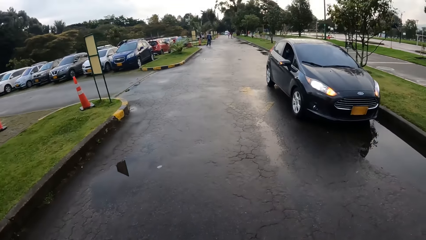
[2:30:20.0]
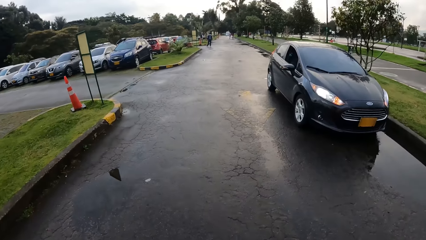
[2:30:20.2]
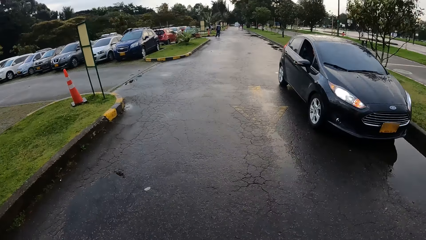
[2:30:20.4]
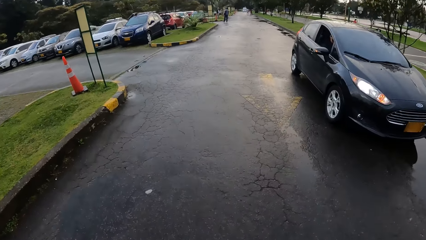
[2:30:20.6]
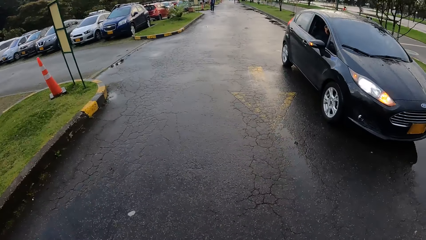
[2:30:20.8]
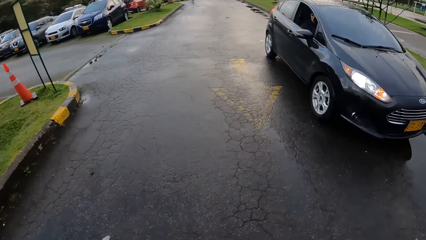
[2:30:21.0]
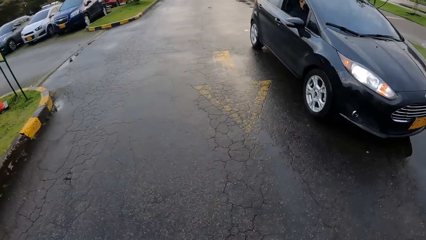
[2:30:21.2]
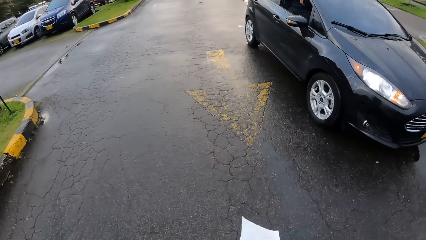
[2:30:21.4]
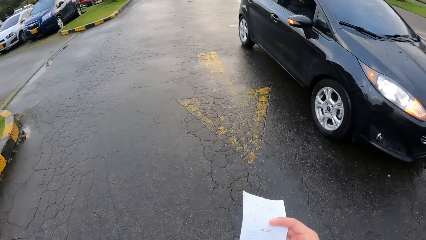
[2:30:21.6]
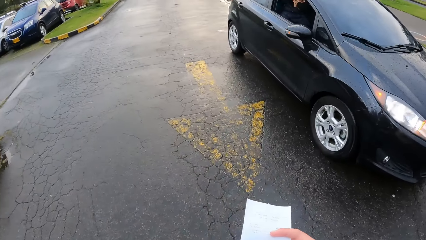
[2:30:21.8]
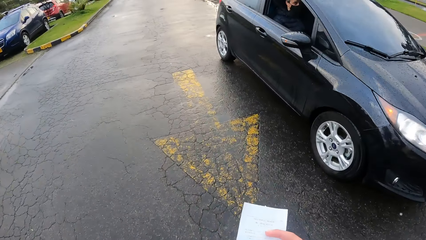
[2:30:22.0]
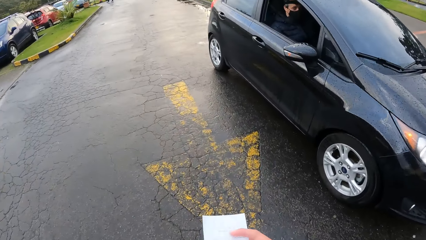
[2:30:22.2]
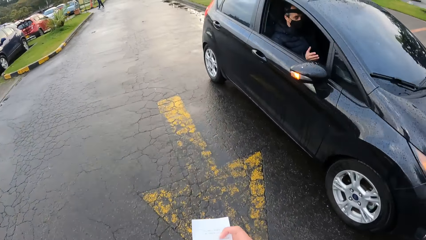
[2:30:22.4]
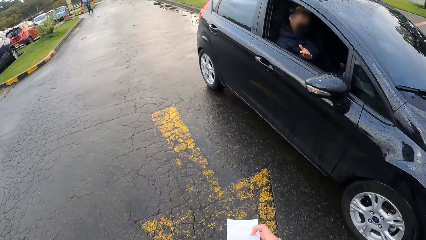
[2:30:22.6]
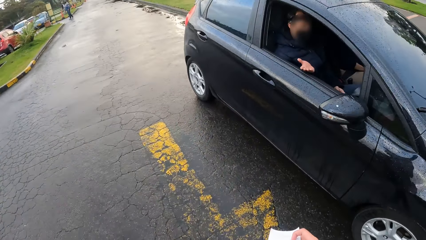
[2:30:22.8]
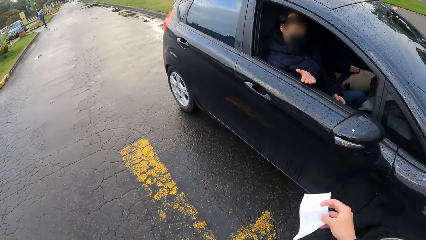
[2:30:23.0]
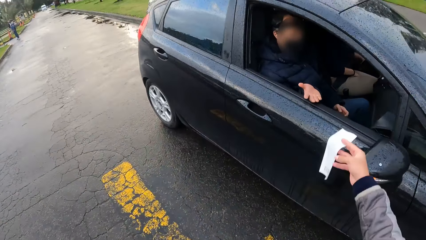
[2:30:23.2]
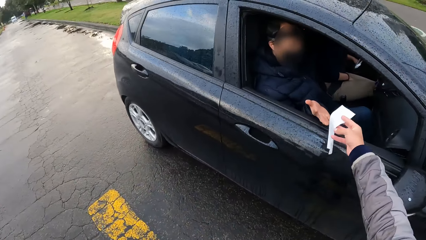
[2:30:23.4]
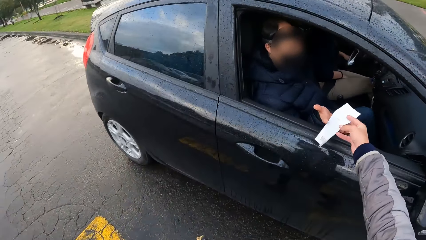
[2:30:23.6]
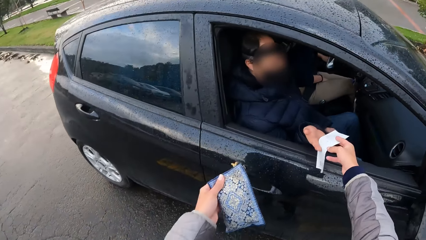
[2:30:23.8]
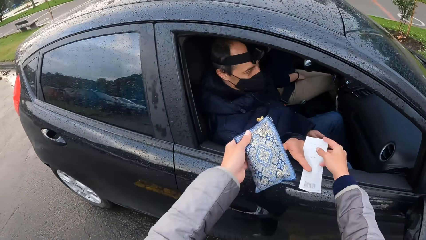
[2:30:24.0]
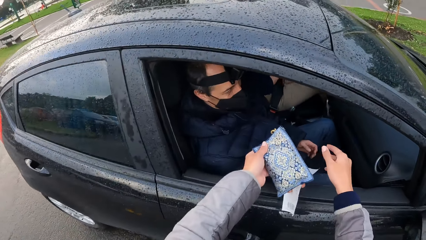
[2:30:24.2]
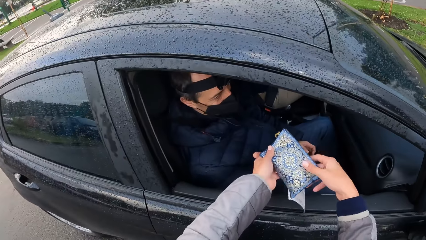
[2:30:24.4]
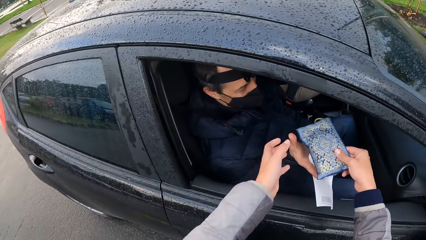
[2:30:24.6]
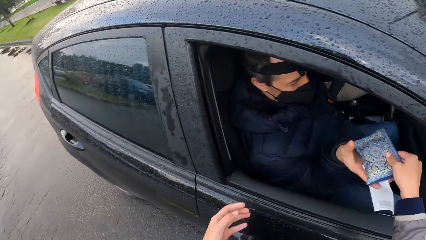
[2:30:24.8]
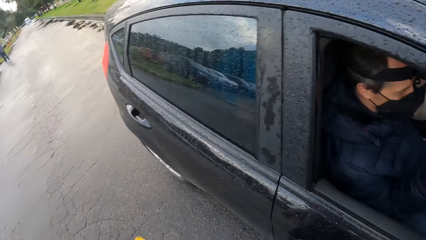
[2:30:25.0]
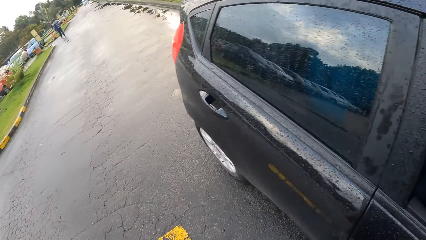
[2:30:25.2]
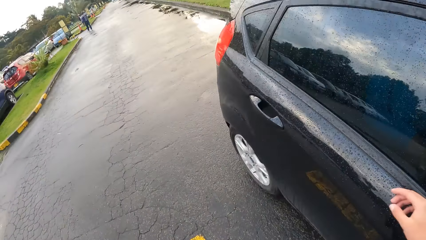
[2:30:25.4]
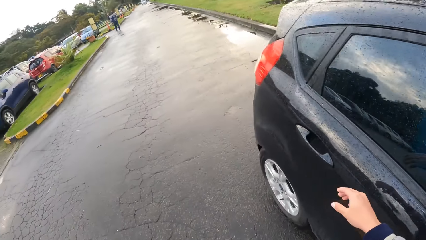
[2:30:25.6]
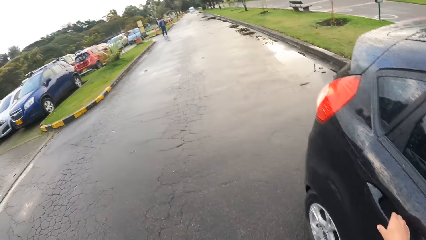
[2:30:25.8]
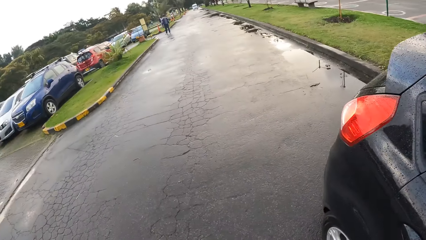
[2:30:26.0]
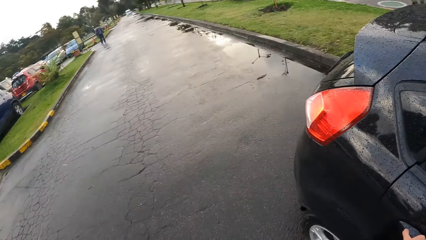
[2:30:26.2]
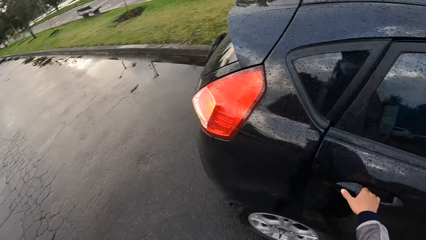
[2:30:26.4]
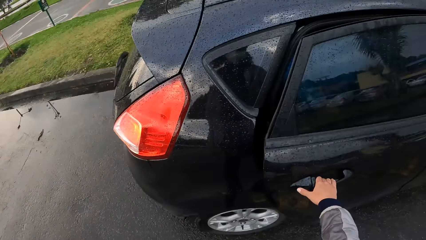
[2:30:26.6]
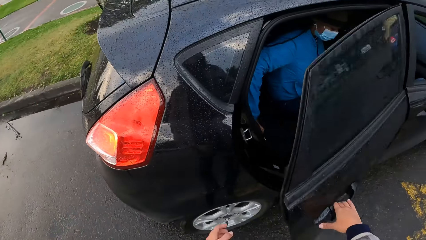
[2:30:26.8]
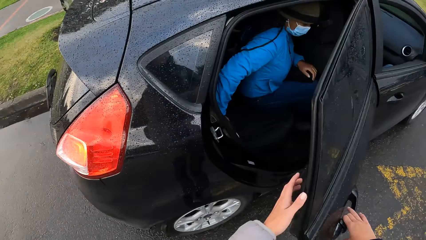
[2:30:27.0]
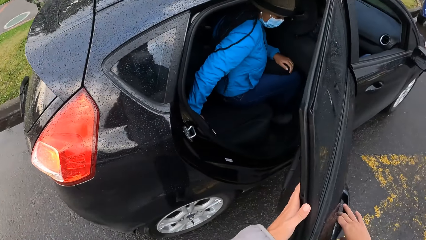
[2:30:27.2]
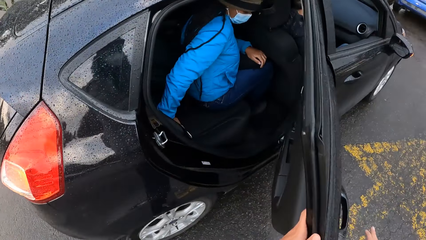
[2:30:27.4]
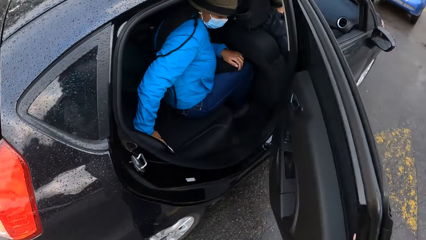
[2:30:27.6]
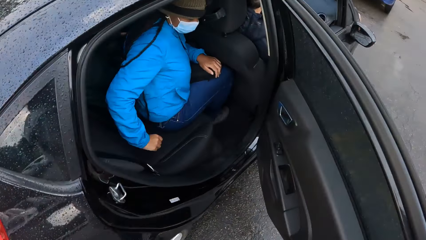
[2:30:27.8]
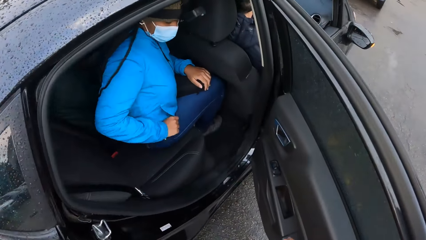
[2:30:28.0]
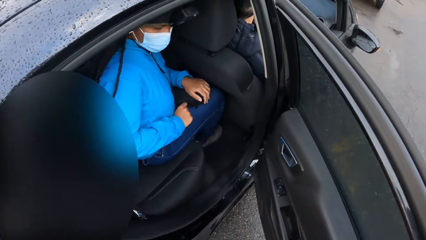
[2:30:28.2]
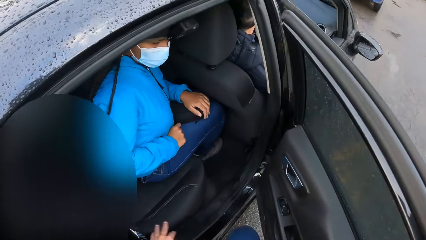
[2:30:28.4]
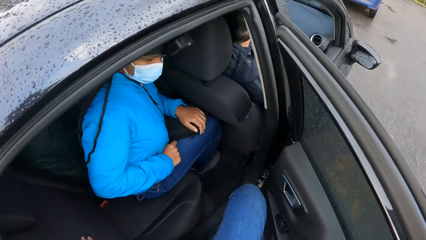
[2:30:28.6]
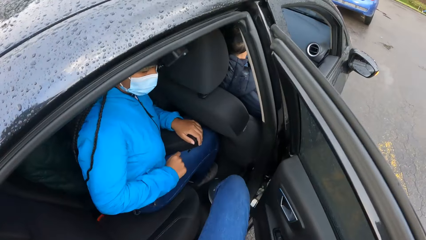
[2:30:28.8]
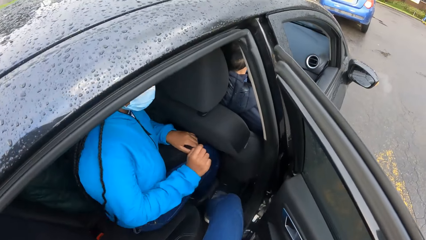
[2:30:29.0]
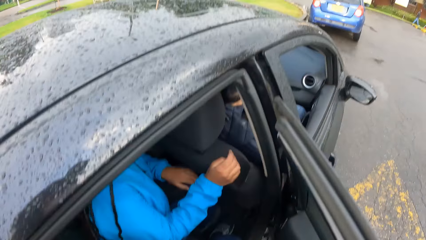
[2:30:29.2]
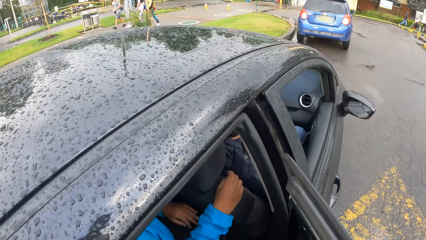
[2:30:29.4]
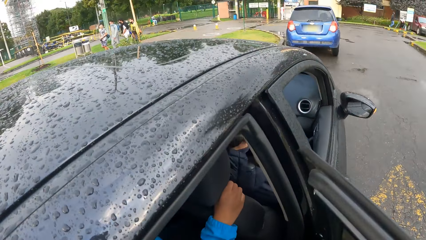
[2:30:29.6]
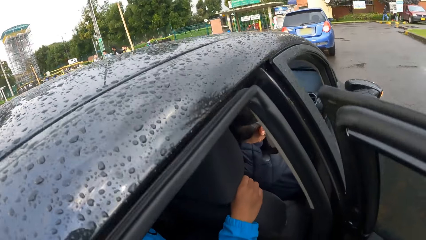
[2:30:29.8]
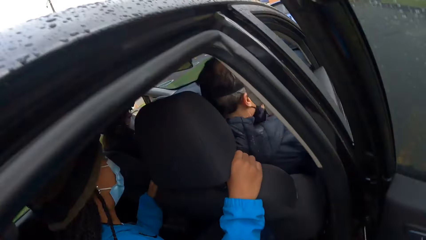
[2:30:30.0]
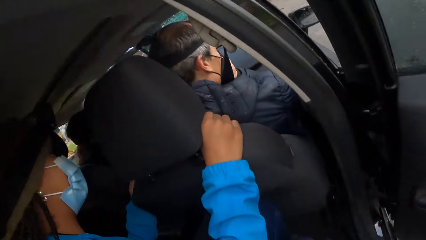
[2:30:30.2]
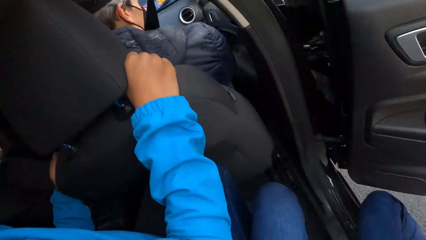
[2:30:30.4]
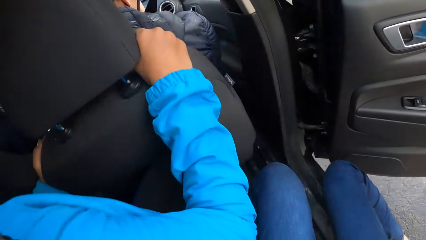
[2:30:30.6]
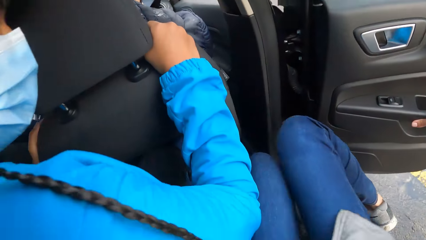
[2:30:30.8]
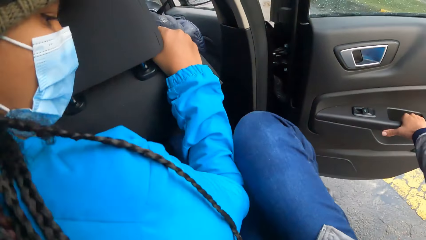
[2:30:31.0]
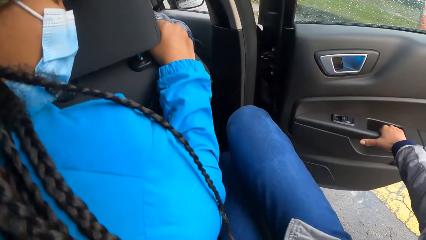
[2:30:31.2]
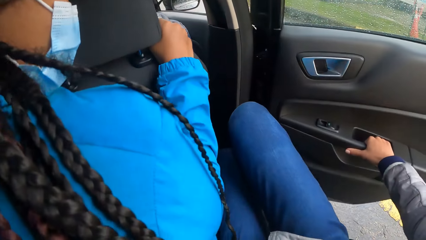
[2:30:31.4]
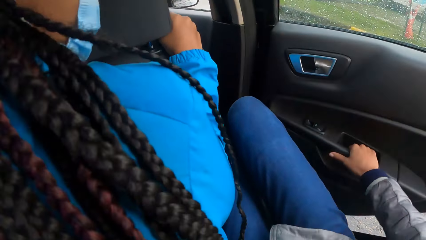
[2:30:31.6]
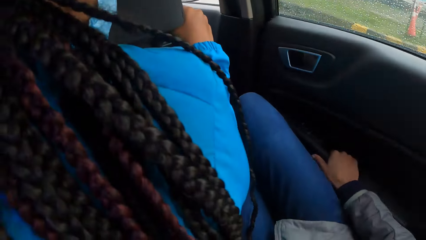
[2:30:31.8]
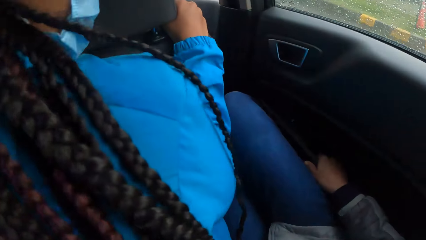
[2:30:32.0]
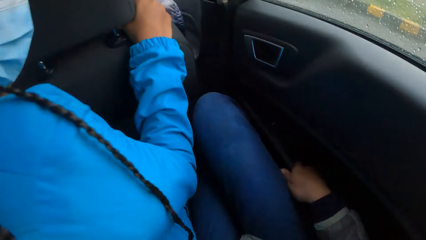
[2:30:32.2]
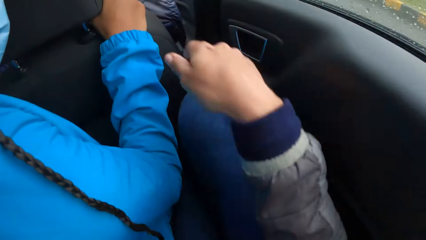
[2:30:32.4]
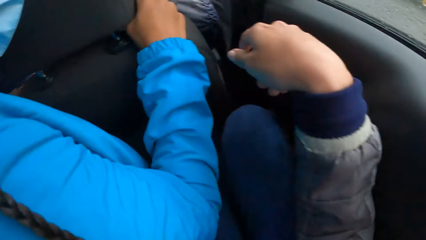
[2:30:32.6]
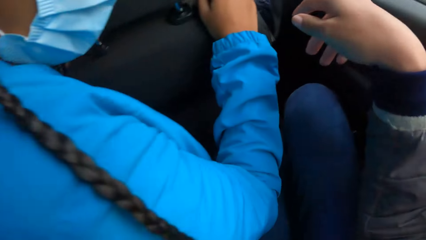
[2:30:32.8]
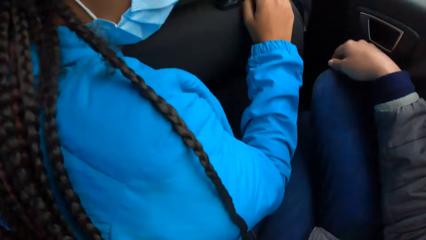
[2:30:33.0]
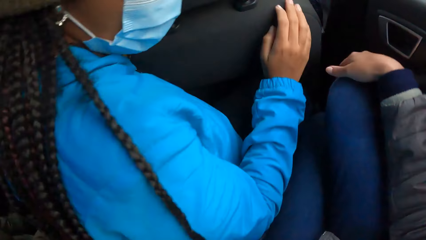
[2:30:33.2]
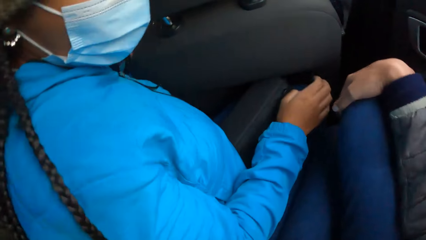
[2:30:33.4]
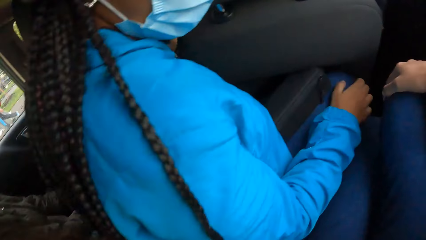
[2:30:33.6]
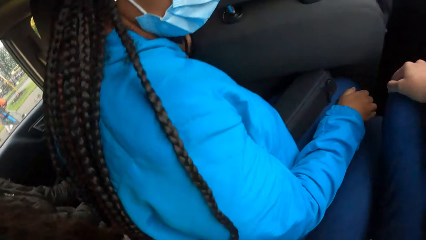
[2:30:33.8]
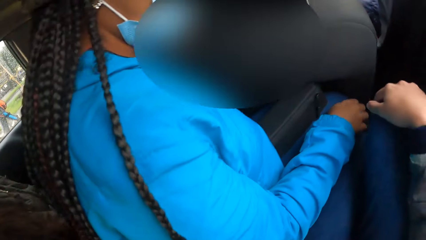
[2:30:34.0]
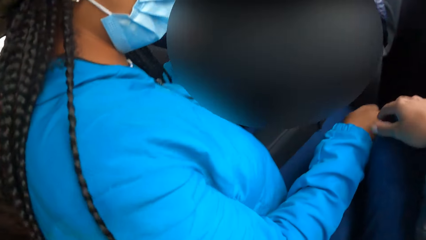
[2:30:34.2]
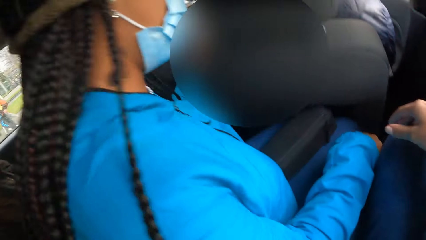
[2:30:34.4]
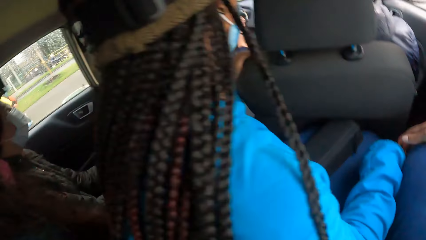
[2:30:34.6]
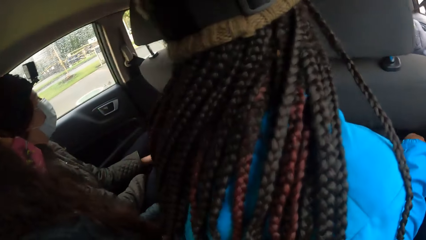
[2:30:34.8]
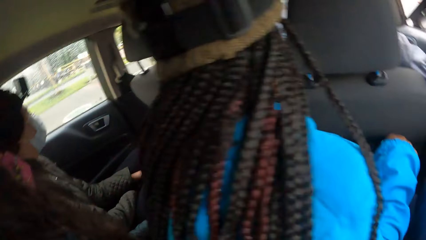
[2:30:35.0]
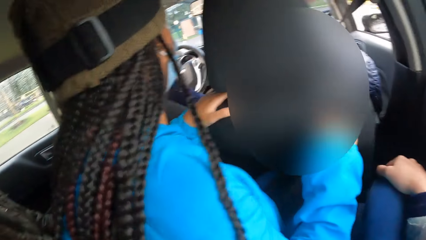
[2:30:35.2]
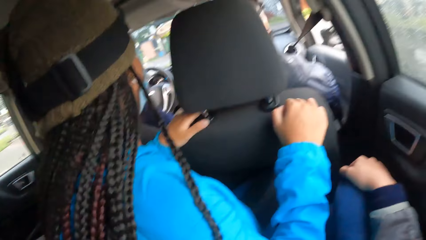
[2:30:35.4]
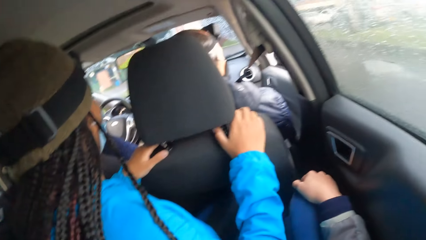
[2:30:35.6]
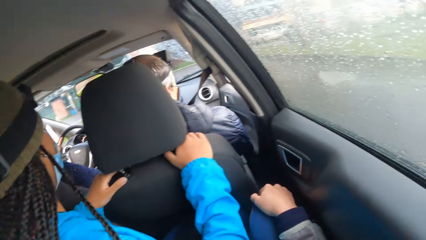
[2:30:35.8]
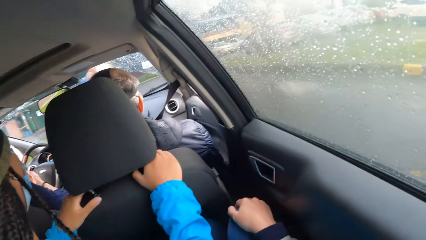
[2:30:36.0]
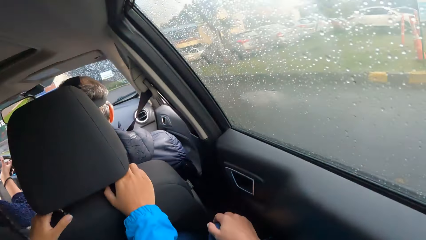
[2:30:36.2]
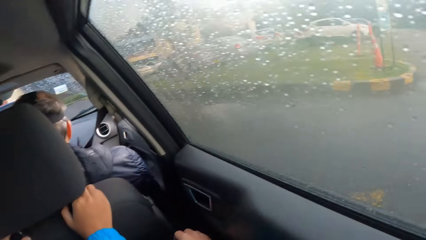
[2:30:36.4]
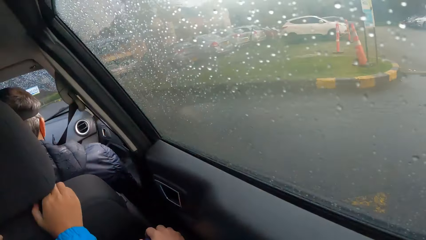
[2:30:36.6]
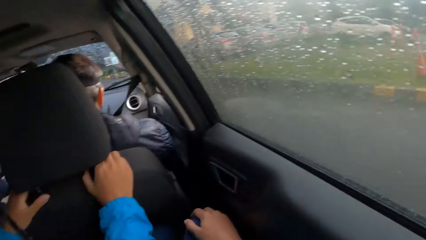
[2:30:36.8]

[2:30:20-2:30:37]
The camera wearer walks. She gives a man the receipt in the car with her right hand. She passes the purse from her left hand to her right hand. She gives the man the purse in the car with her right hand. She opens the car door with her right hand. She pushes the car door with her left hand. She enters the car. A girl holds a car seat with both hands. The camera wearer closes the car door with her right hand. She puts a hand on a knee. The girl removes her right hand from the car seat. The girl places her right hand on the car seat. The camera wearer looks around.
